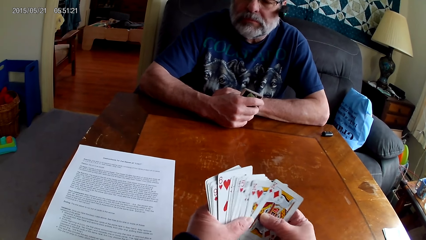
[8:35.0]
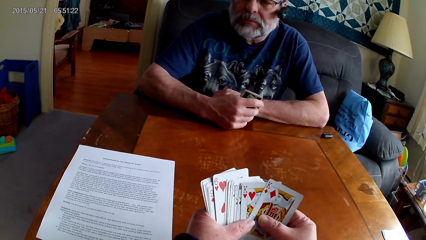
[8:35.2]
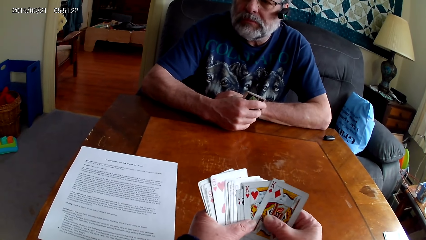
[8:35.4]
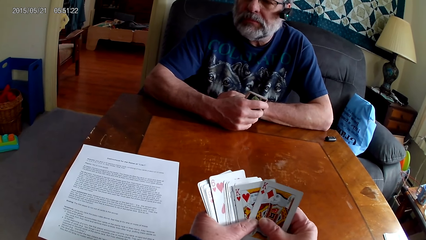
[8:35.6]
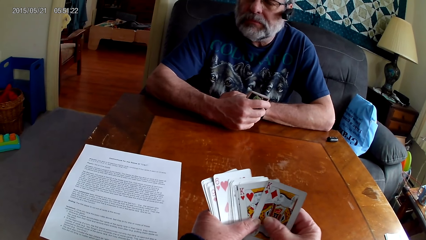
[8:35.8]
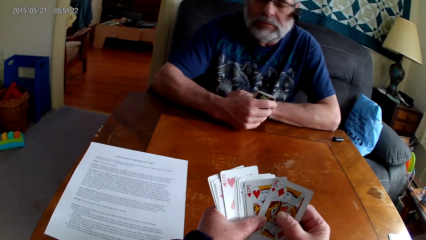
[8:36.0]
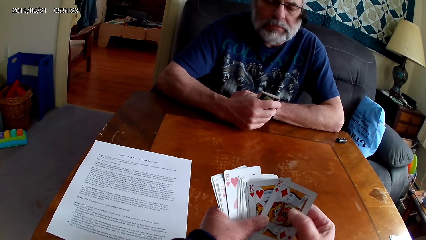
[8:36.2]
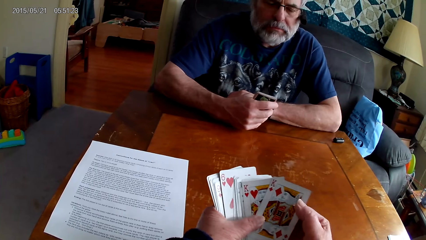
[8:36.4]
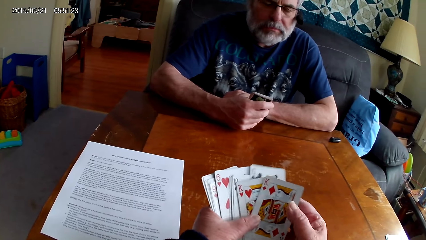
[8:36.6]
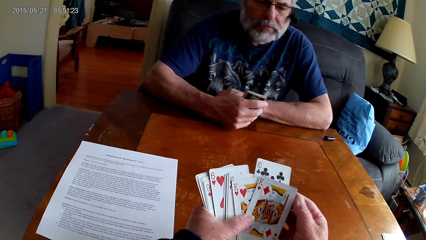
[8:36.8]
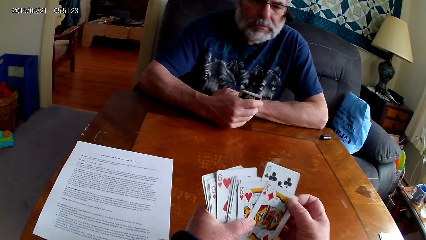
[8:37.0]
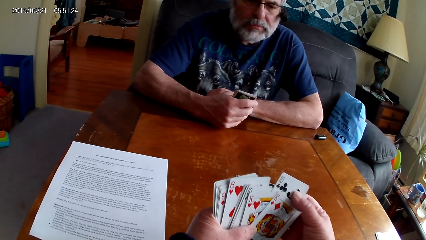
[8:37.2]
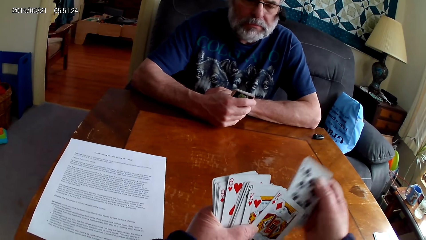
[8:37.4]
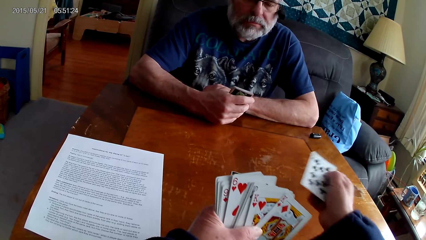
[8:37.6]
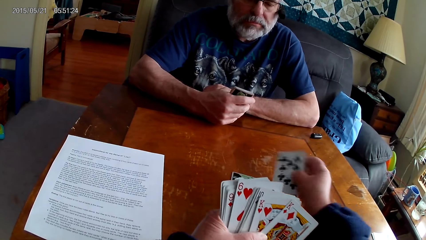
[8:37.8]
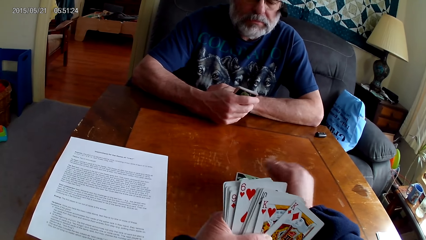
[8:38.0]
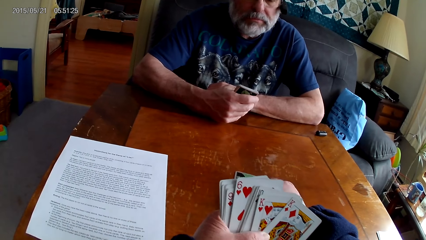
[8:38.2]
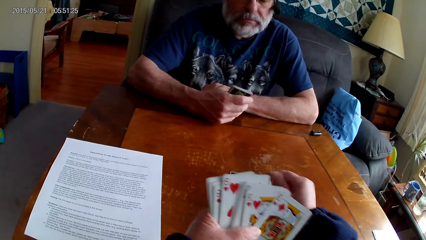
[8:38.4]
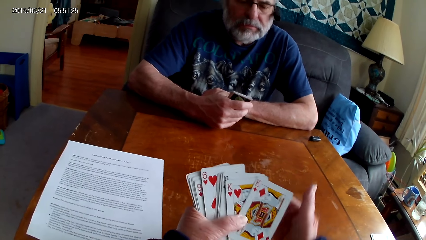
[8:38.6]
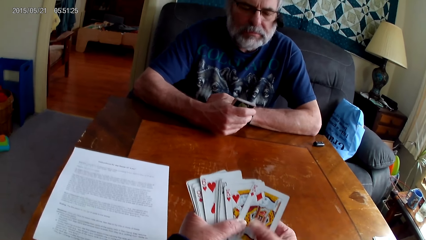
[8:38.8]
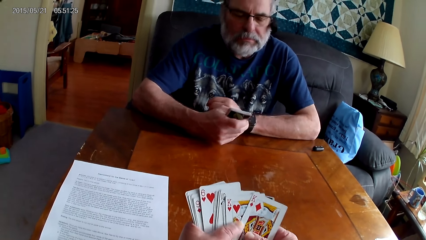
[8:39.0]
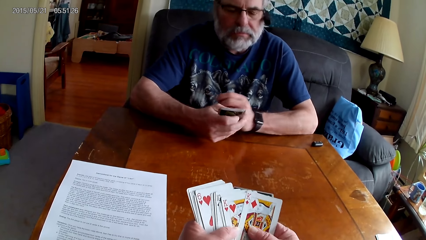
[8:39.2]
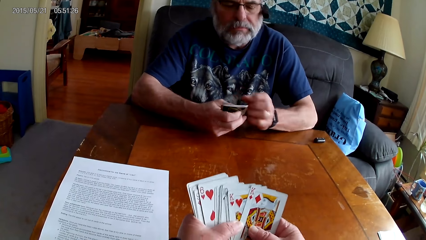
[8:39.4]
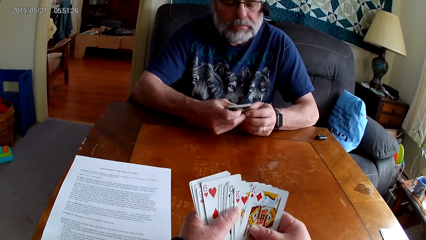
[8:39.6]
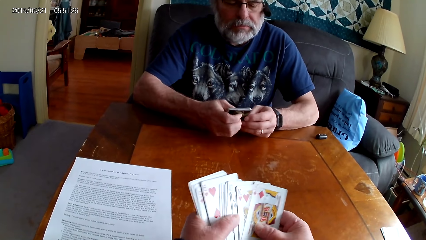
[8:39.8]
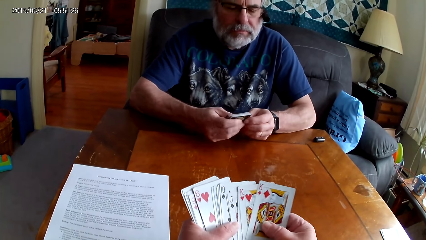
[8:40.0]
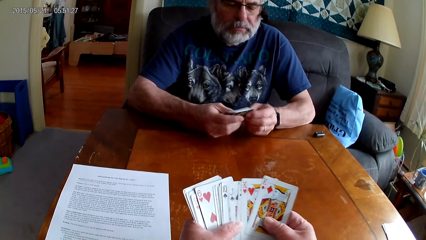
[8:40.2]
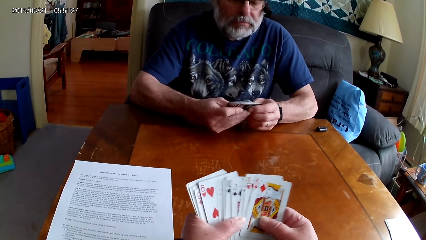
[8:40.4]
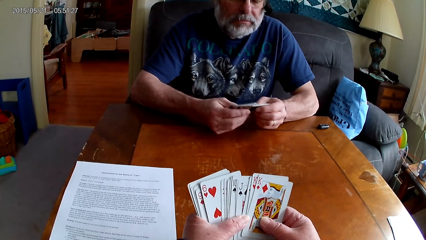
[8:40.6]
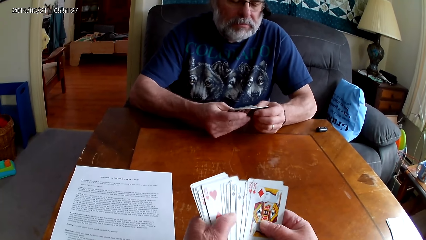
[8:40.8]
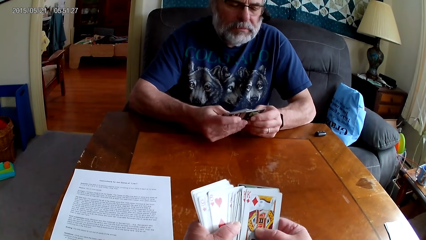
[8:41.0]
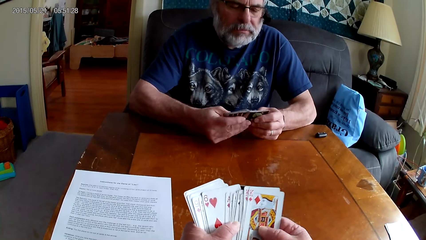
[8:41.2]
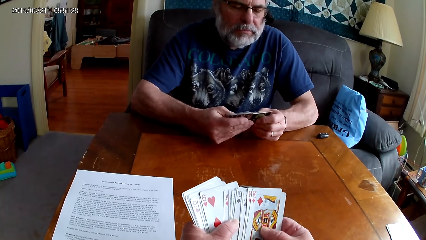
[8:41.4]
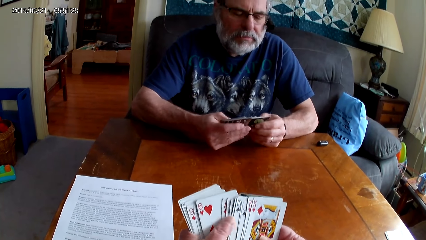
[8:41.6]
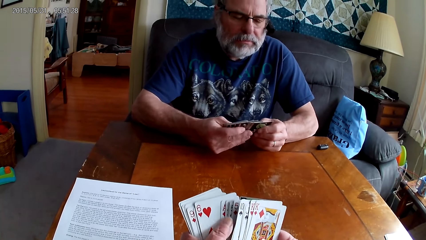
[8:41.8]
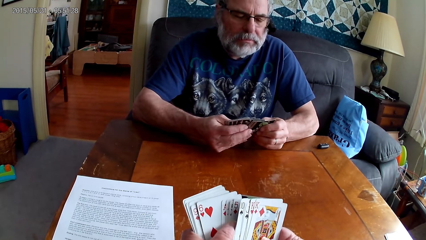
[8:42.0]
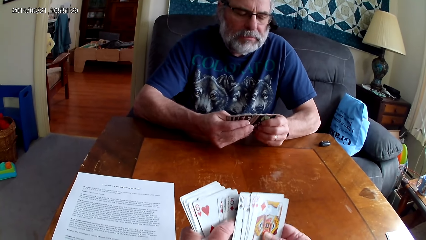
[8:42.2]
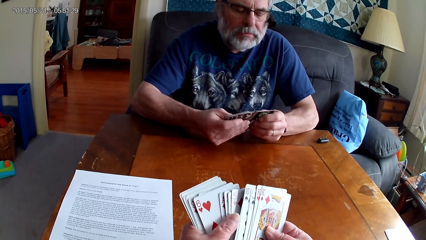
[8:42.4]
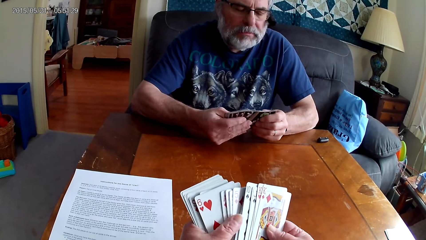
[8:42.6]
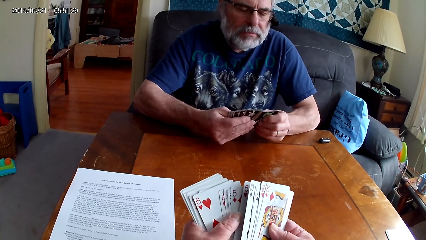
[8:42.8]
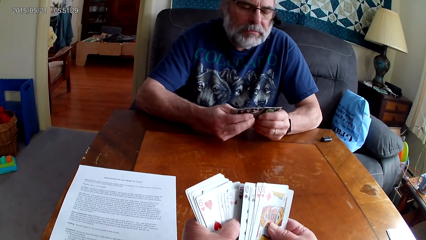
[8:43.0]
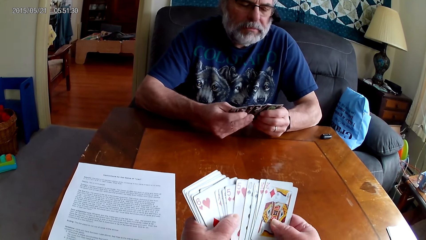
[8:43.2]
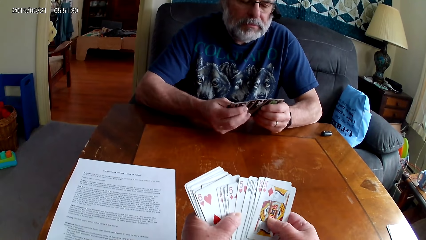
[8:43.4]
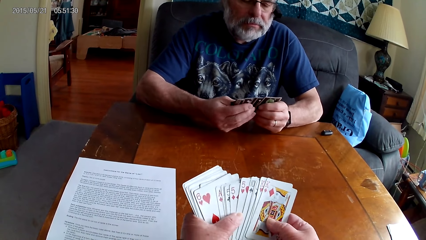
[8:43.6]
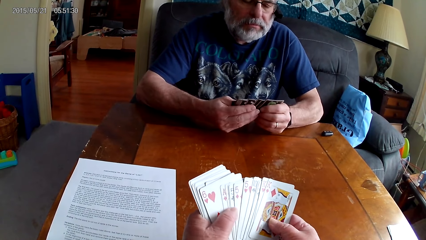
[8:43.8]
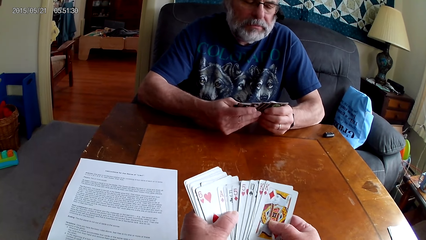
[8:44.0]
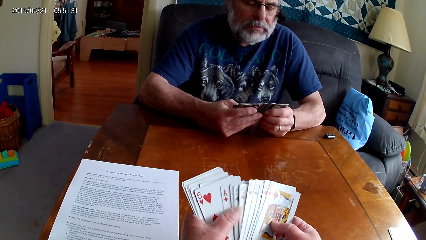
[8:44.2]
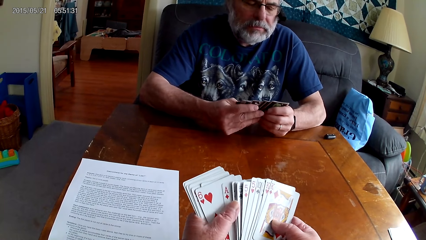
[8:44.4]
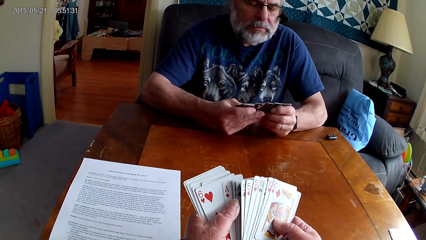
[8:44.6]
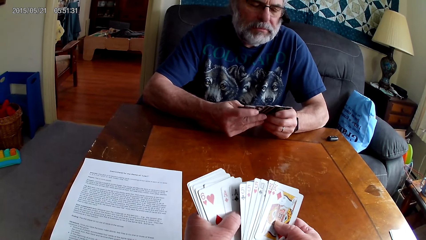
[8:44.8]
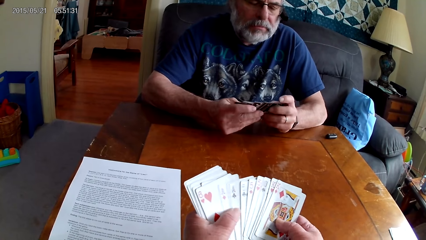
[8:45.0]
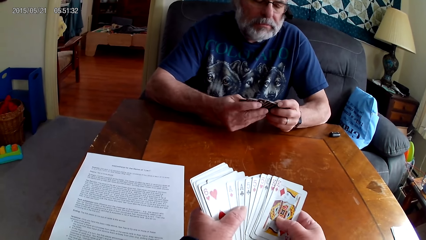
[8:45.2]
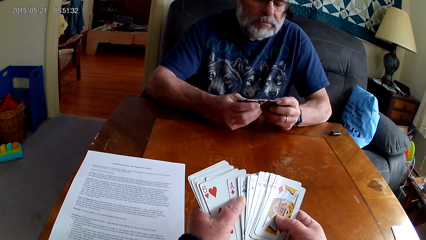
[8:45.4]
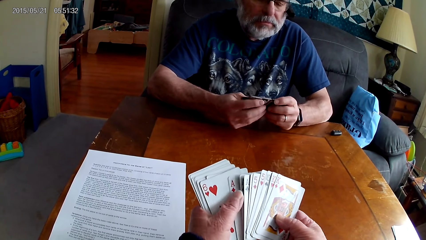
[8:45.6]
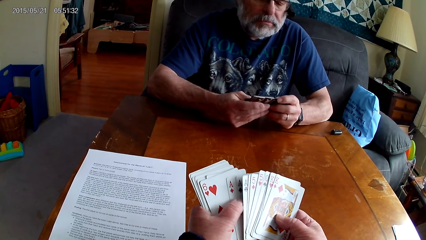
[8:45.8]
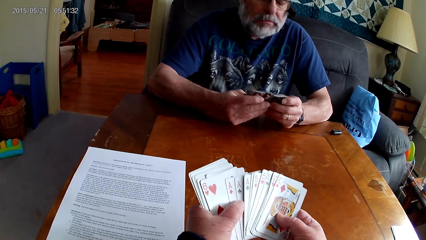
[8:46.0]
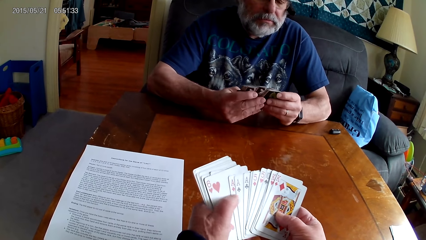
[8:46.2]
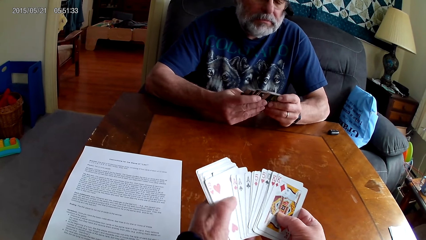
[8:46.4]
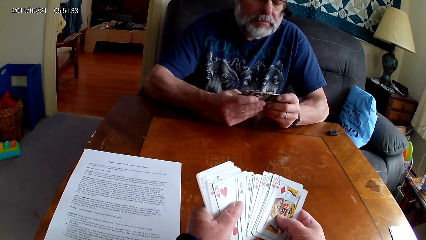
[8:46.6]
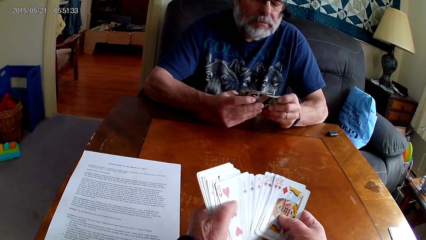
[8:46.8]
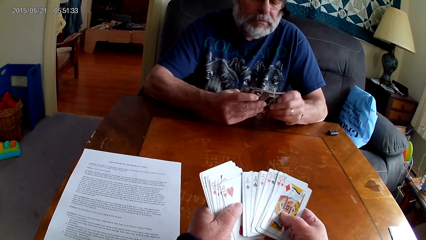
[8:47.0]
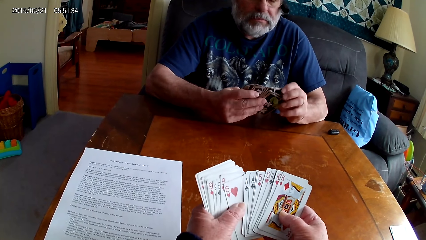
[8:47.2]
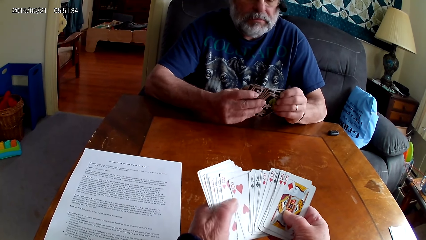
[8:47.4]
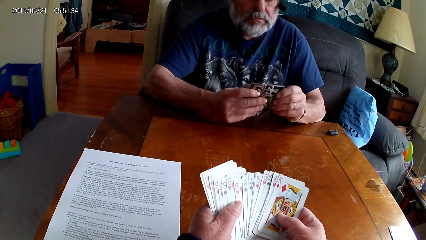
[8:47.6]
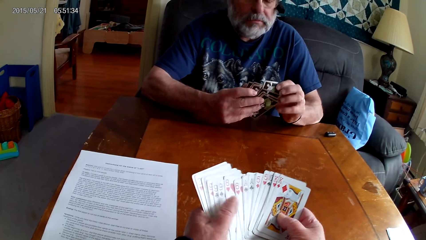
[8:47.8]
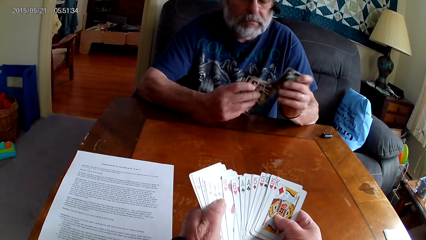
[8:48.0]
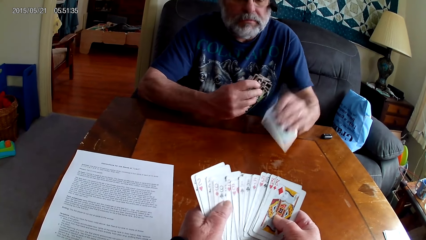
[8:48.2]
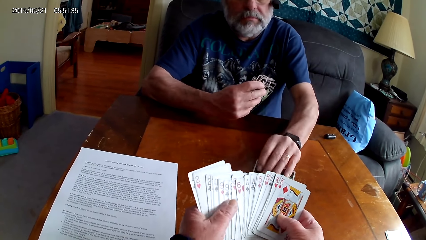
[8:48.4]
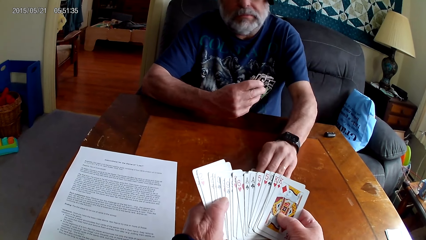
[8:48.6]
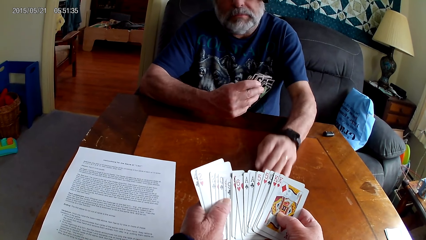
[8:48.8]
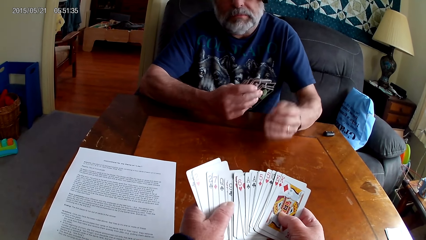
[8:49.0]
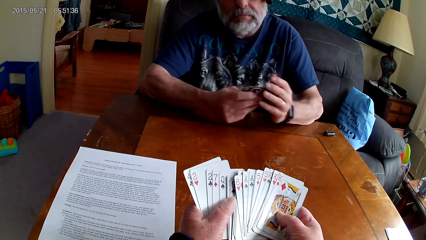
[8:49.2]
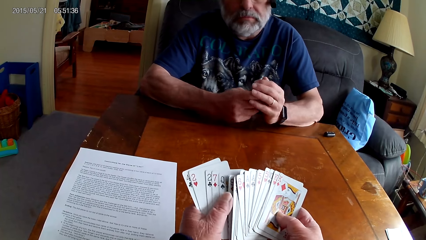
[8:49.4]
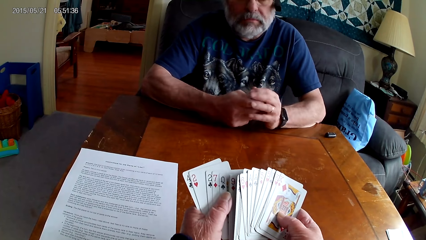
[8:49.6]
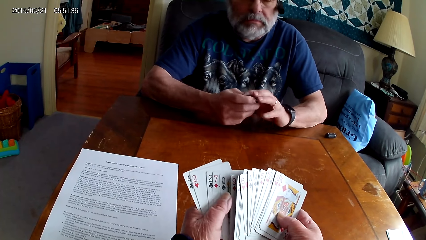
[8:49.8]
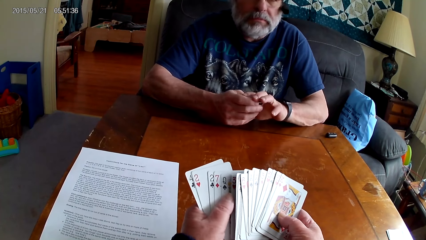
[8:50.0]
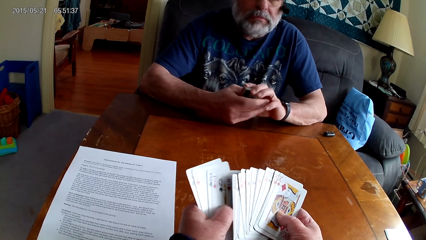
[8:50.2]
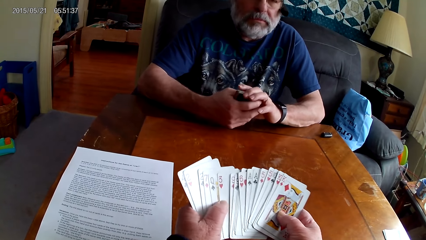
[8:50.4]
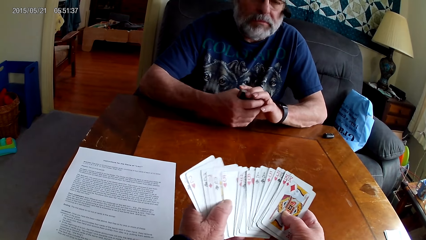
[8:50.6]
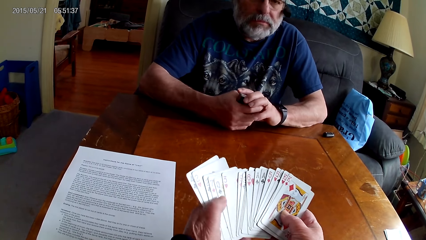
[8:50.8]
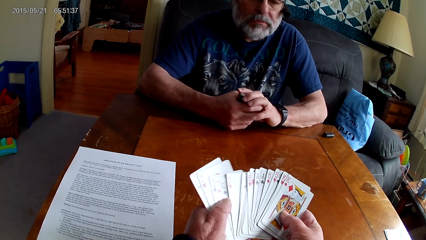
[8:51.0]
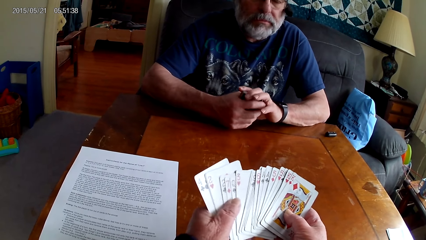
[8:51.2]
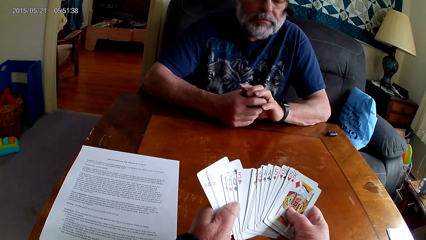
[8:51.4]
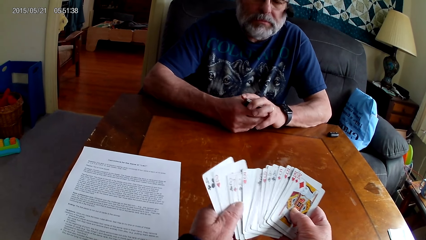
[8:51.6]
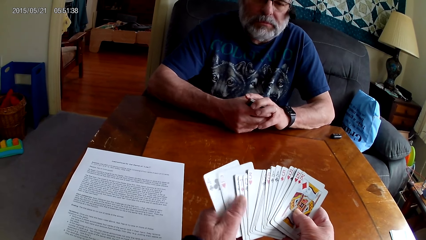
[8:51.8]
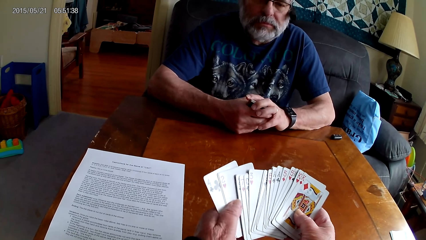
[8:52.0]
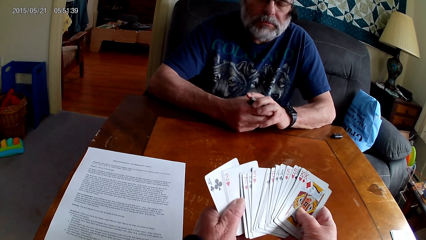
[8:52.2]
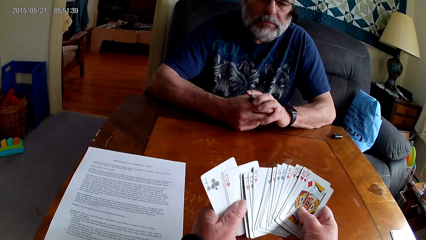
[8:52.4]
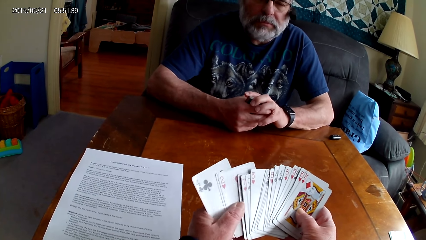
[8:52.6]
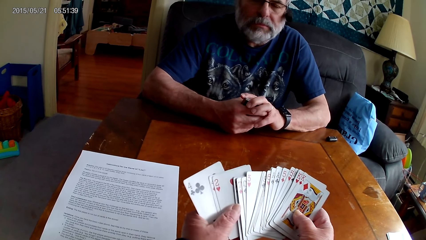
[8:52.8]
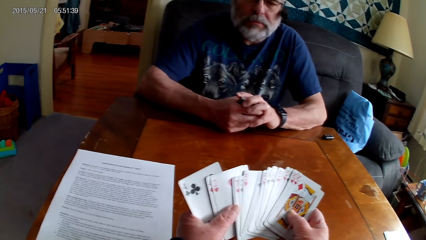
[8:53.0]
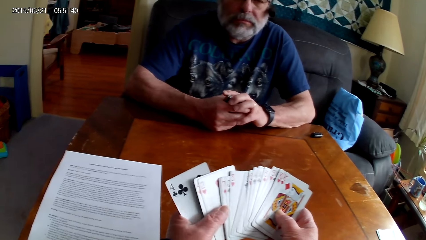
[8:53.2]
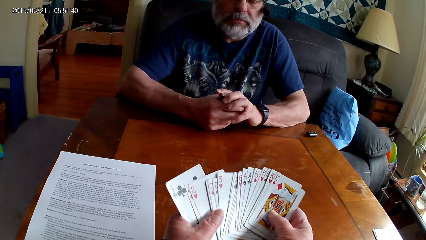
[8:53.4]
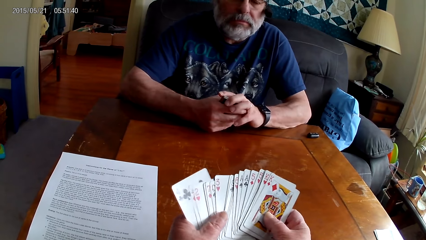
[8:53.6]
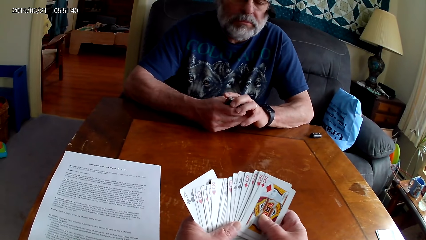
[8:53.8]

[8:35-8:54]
The camera wearer puts a card on the table and goes through the cards. A man goes through the cards. The camera wearer arranges the cards. The man puts a card on the table. The camera wearer arranges the cards.
